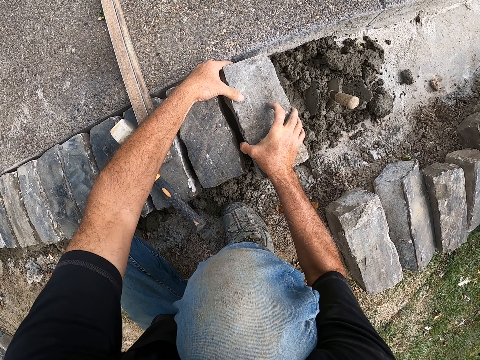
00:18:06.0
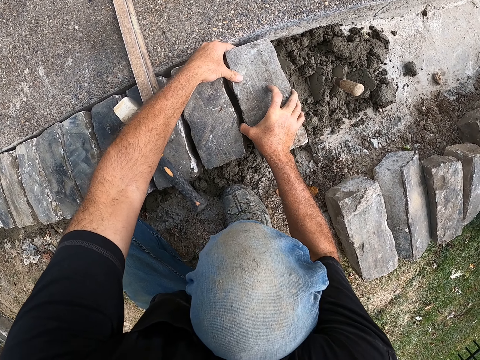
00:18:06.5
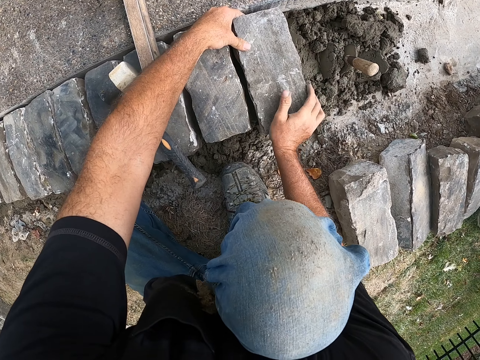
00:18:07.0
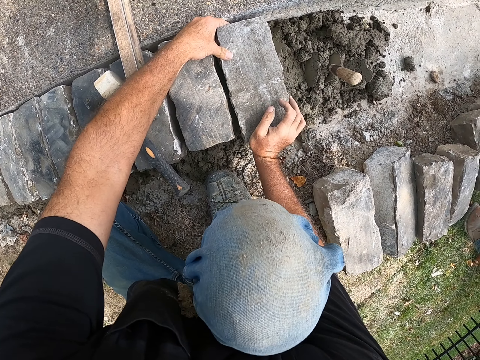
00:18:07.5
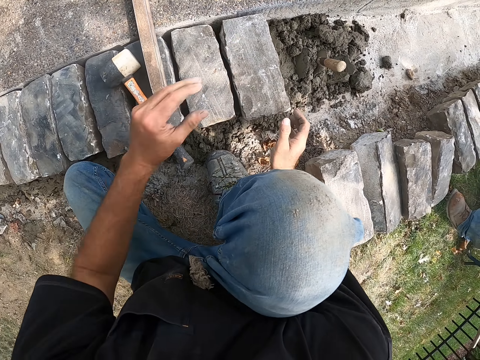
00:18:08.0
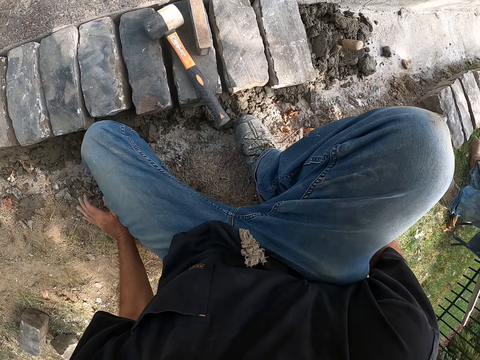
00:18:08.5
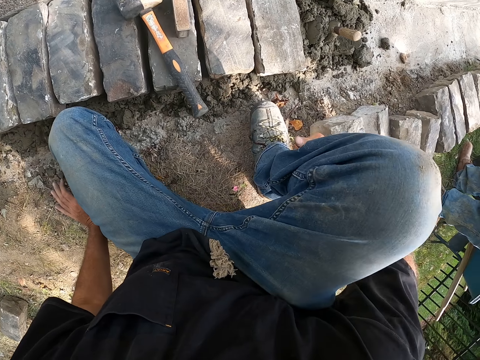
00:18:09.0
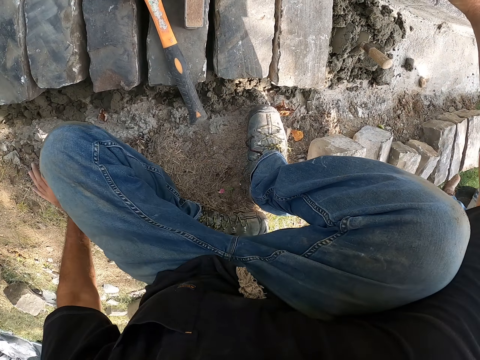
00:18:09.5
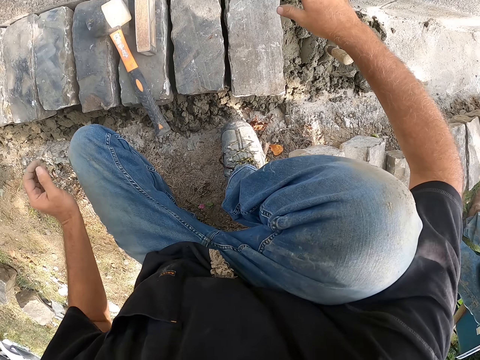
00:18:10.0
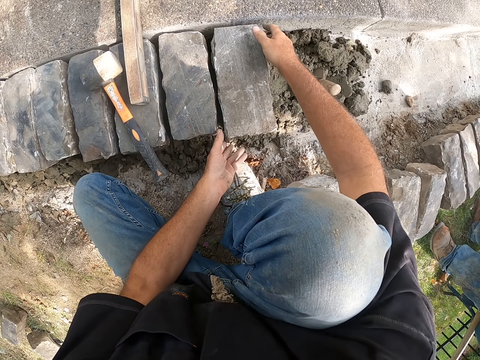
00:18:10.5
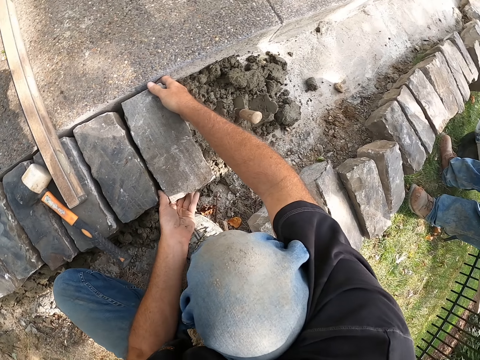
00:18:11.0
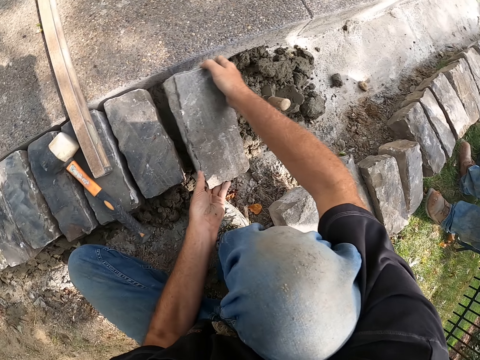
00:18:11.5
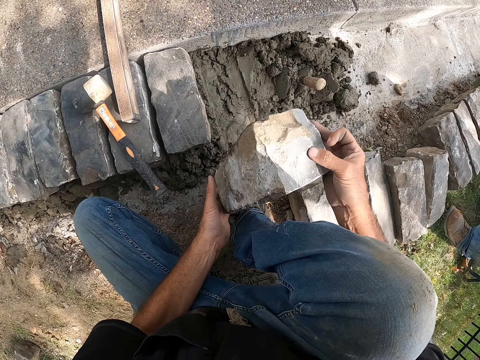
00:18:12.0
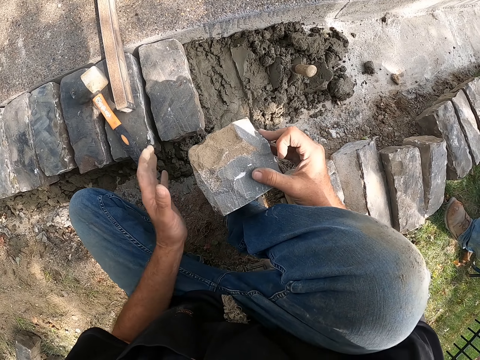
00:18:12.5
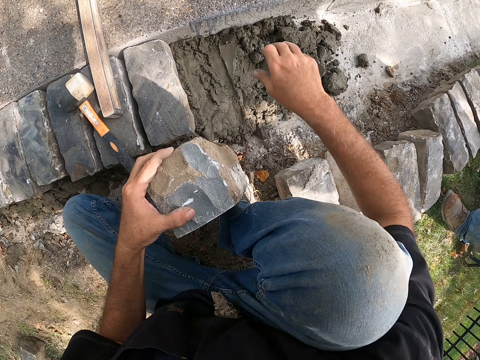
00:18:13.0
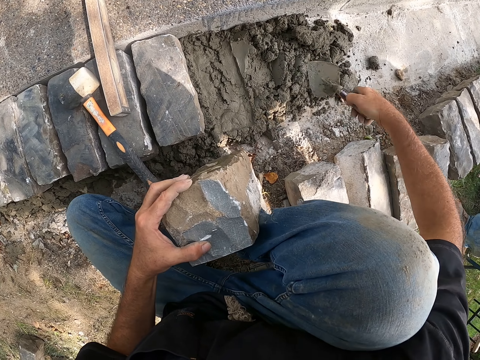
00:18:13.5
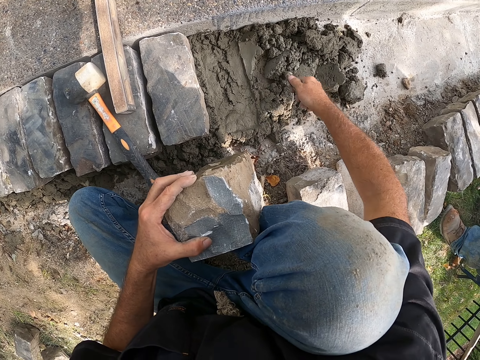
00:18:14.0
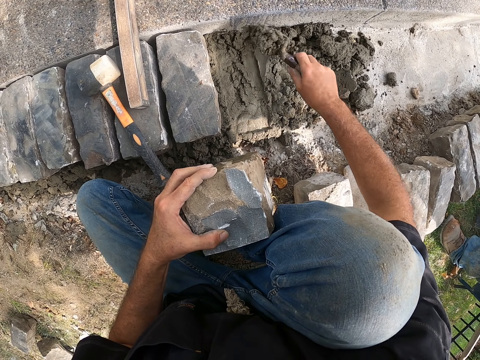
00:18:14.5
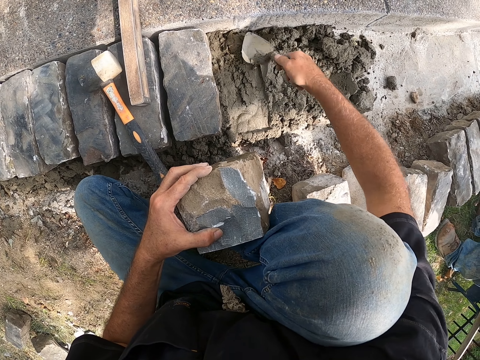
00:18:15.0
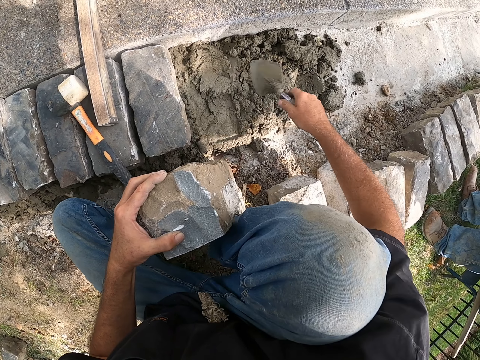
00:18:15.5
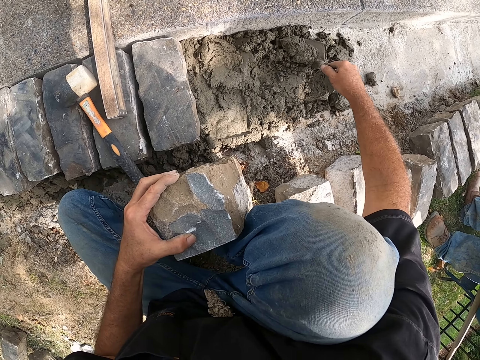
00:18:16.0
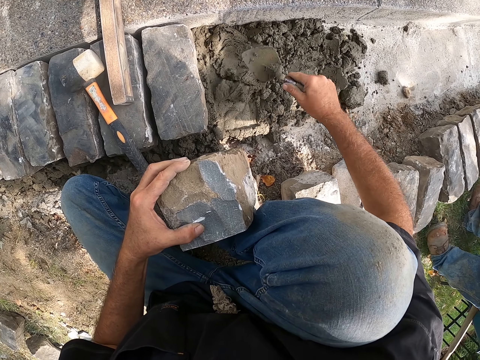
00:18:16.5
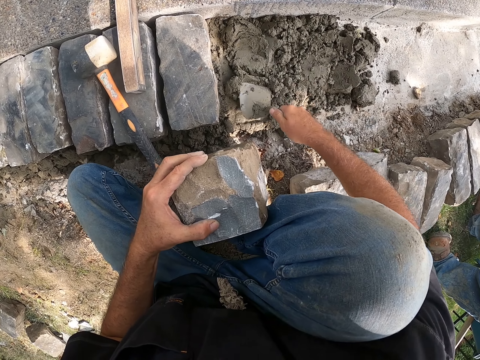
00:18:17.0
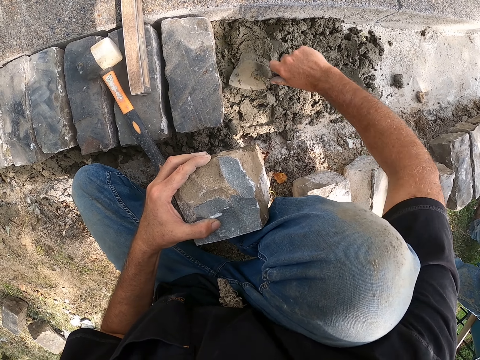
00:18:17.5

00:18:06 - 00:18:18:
The camera wearer adjusts a block on the ground. They move around on the ground. They adjust the block on the ground. They pick up a block from the ground. They mix cement on the ground.

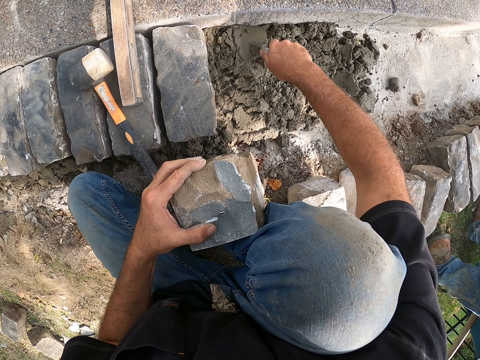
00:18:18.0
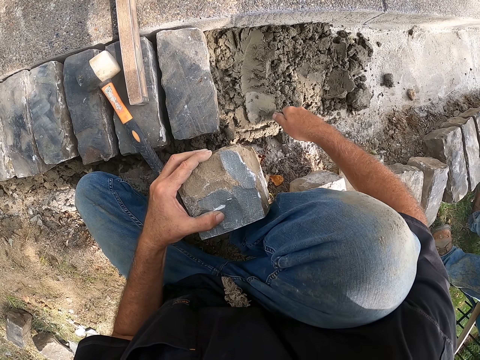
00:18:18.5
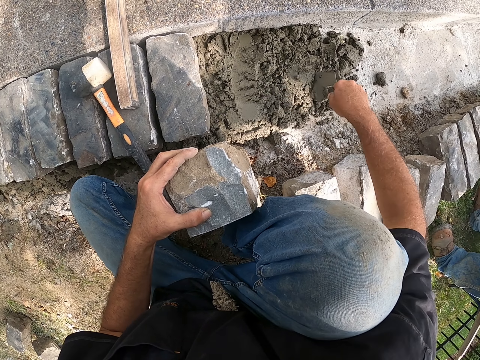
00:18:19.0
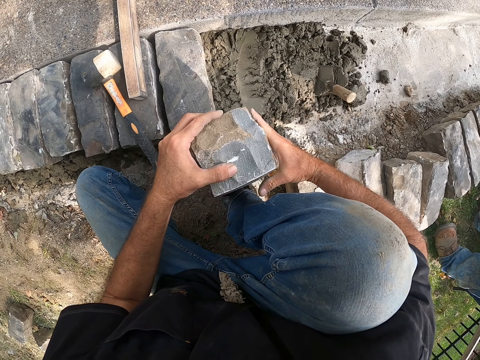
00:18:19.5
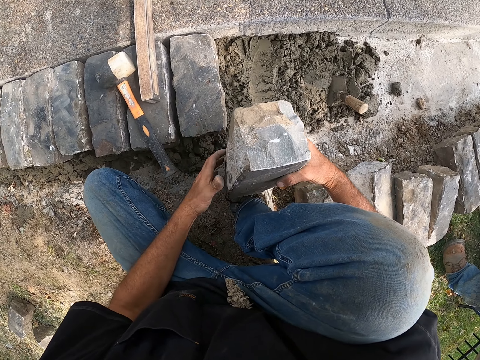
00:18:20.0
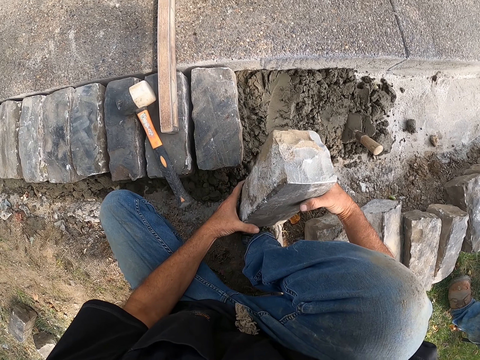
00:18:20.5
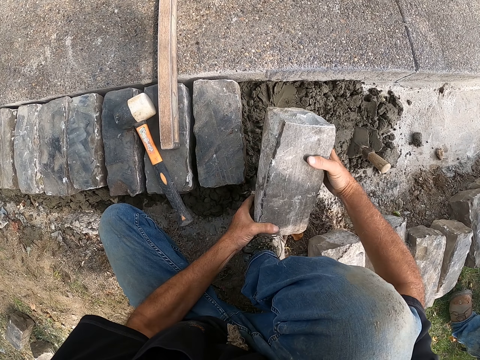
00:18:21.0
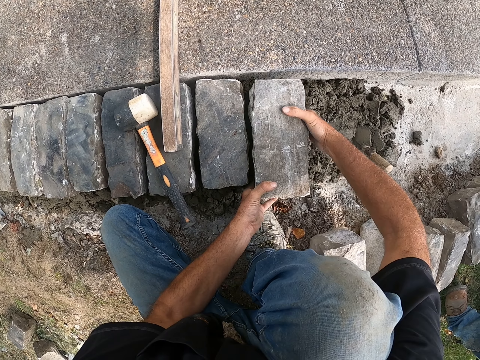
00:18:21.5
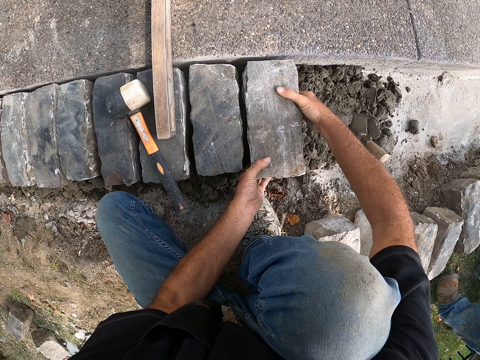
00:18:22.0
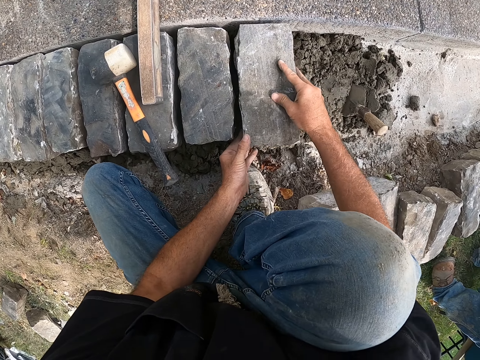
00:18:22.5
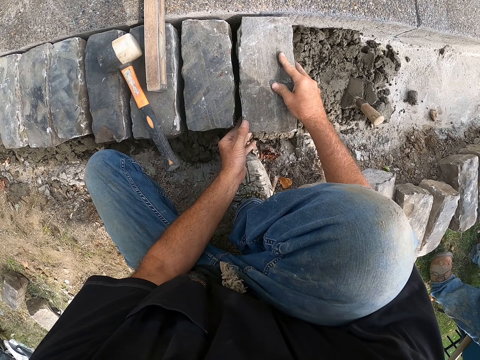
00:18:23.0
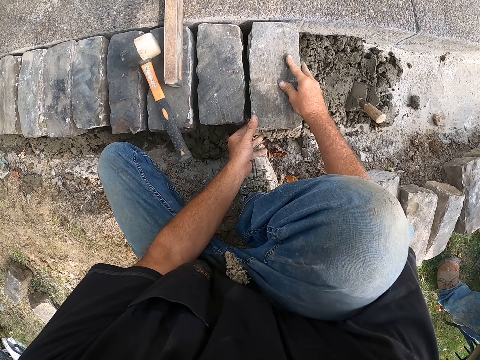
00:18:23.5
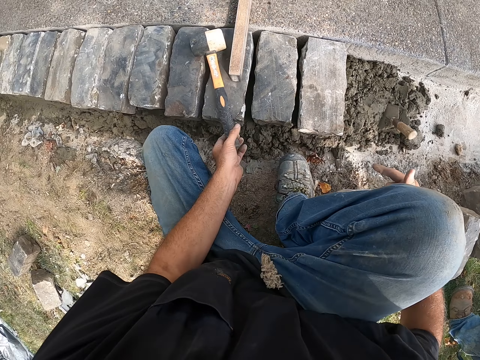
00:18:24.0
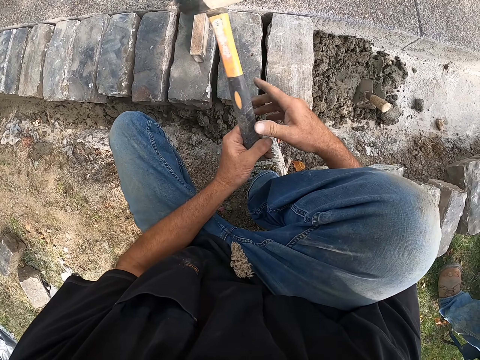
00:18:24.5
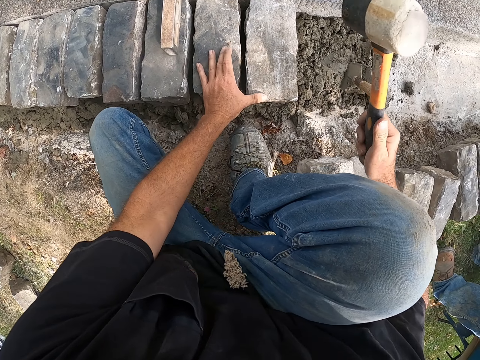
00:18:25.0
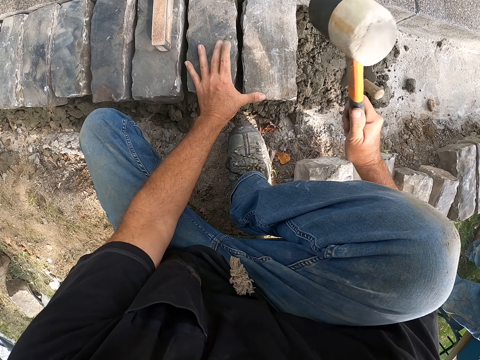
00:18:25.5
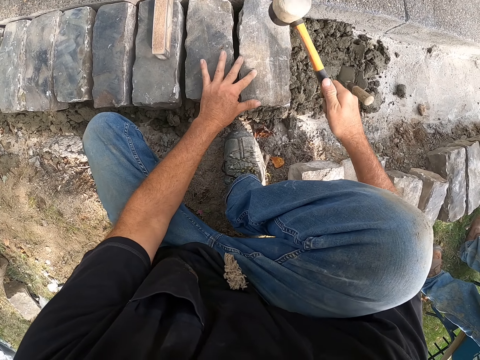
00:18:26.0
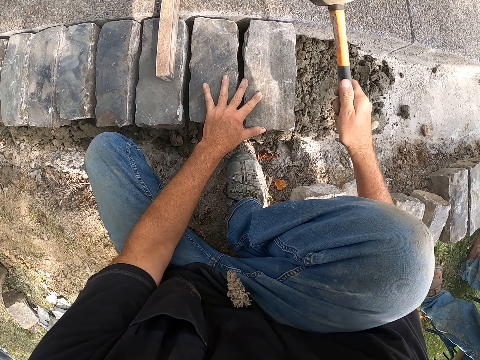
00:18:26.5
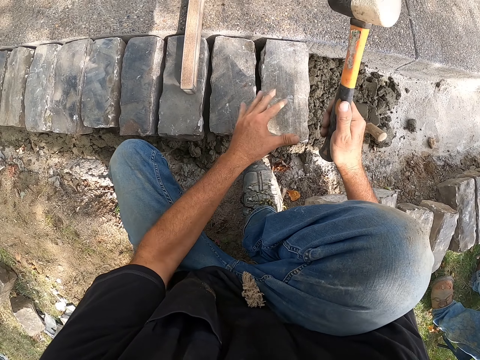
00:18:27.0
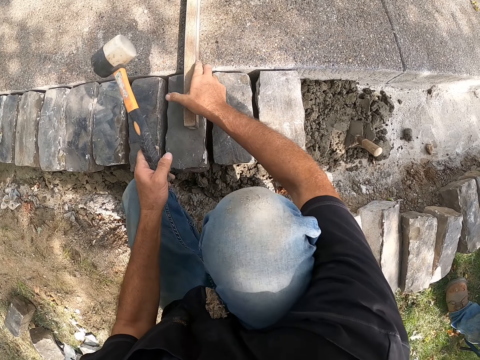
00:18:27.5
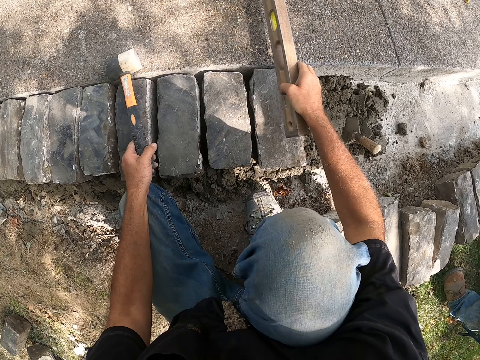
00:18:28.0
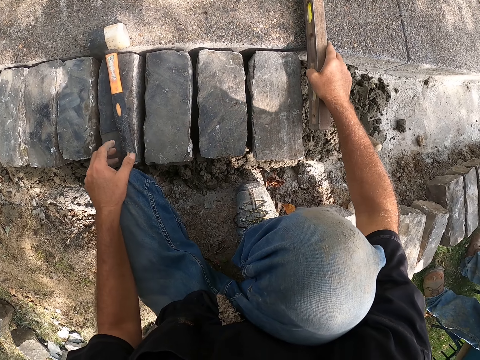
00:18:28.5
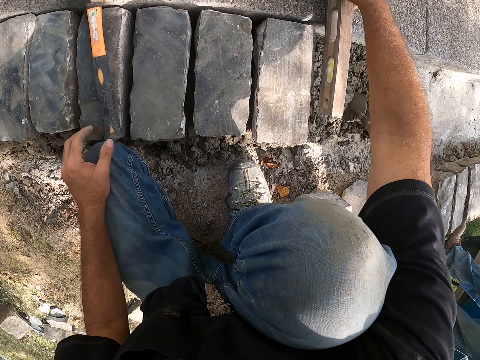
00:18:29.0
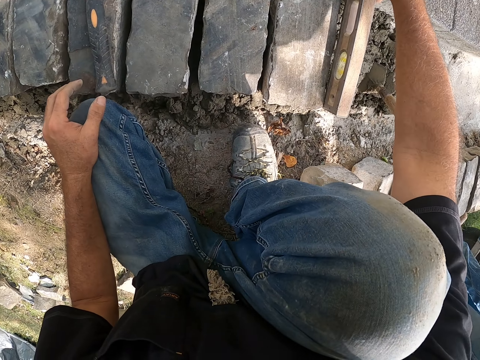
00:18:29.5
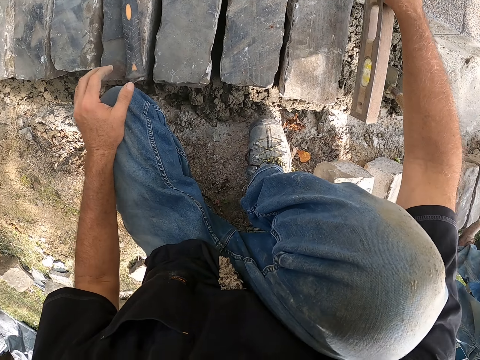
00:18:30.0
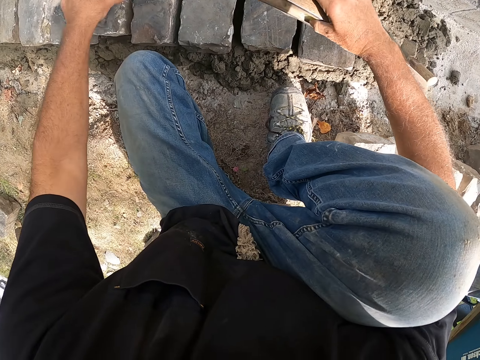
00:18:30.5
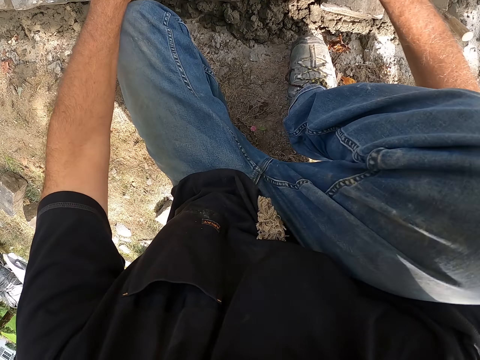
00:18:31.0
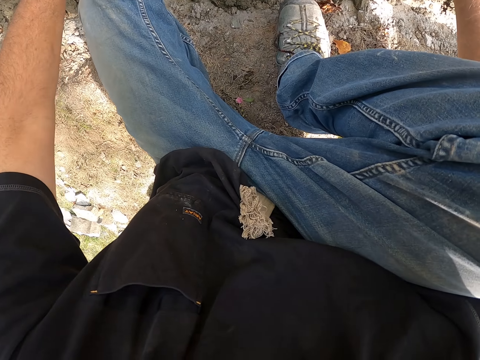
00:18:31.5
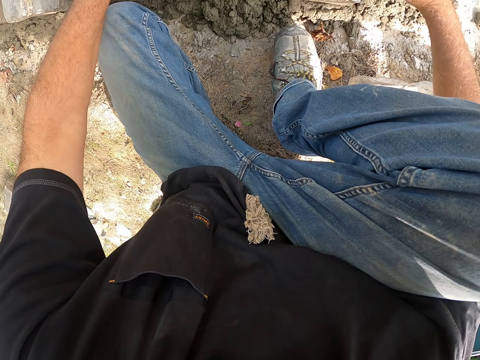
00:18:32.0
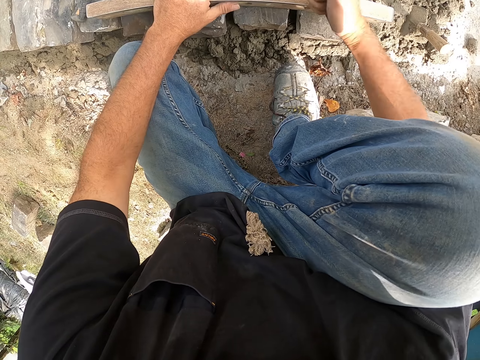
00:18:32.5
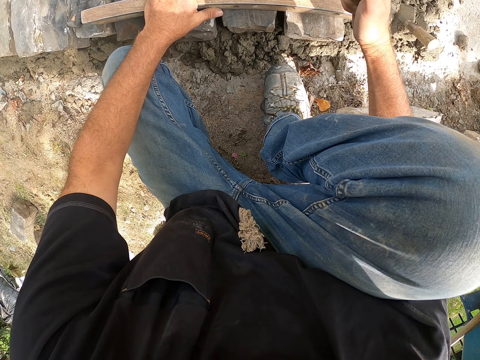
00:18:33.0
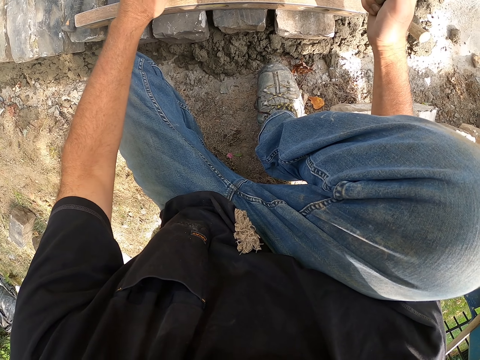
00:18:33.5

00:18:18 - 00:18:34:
The camera wearer puts down a trowel on the ground. They adjust a block on the ground. They put the block stone on the concrete. They pick up a hammer from the ground. They beat the block stone with the hammer. They put down the hammer. They measure the block with a meter level. They adjust the meter level on blocks.
